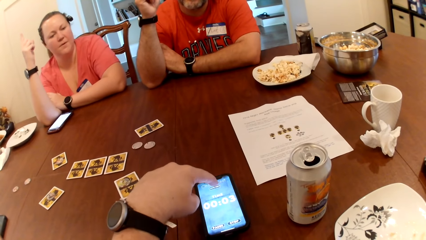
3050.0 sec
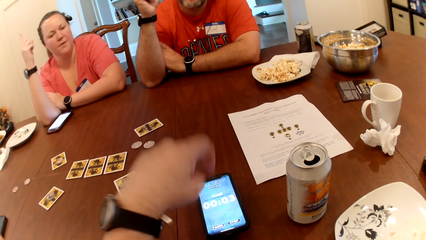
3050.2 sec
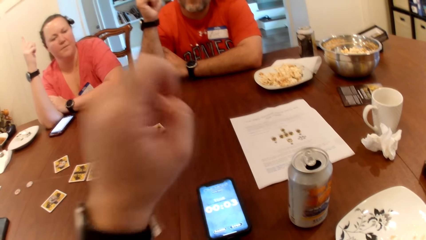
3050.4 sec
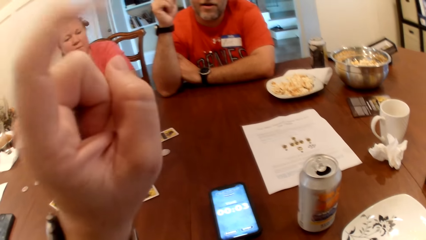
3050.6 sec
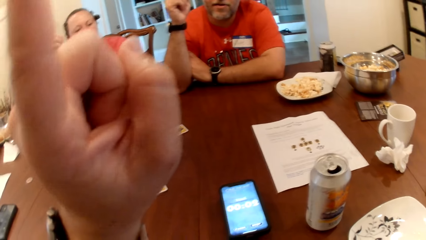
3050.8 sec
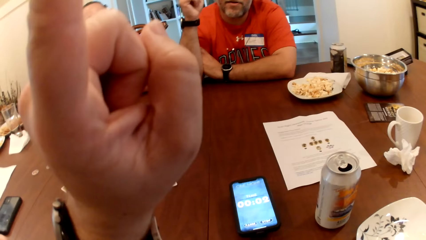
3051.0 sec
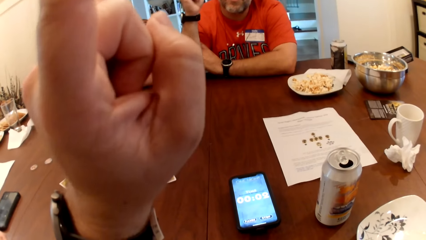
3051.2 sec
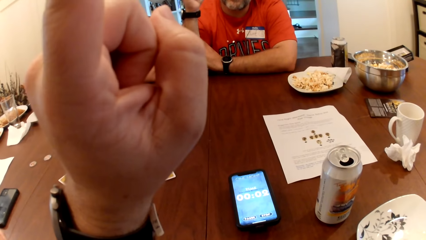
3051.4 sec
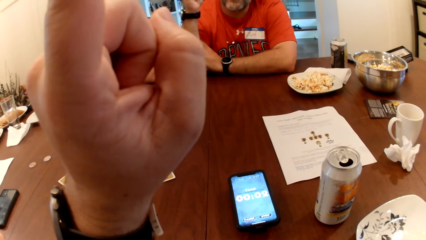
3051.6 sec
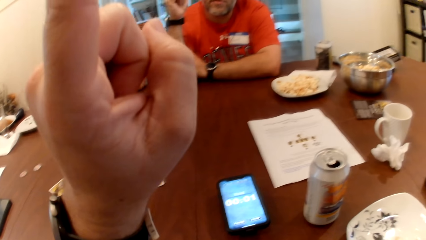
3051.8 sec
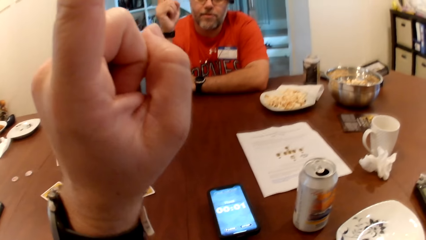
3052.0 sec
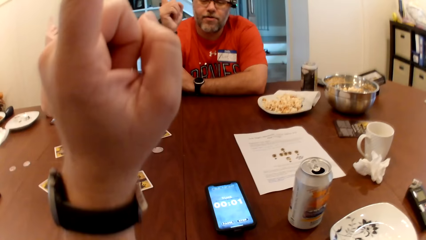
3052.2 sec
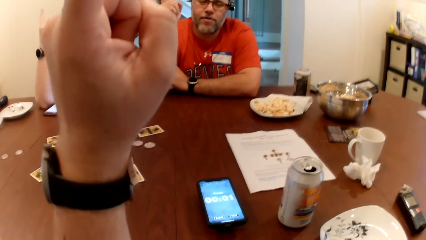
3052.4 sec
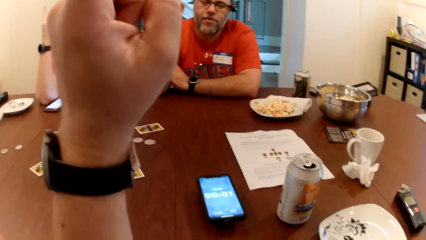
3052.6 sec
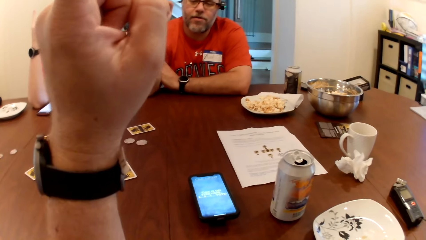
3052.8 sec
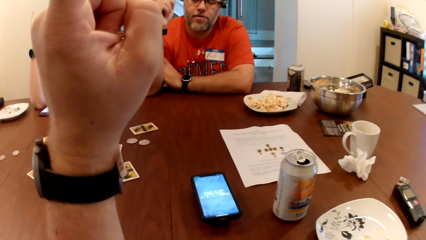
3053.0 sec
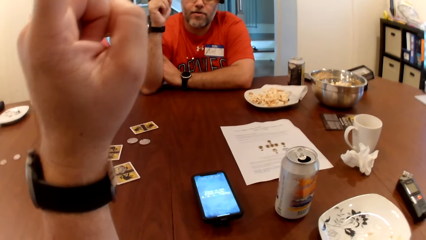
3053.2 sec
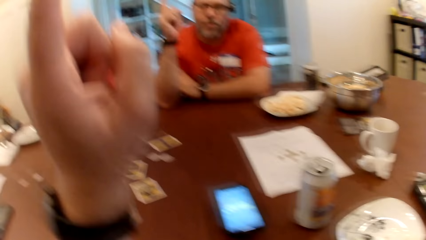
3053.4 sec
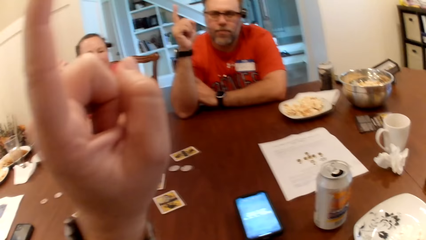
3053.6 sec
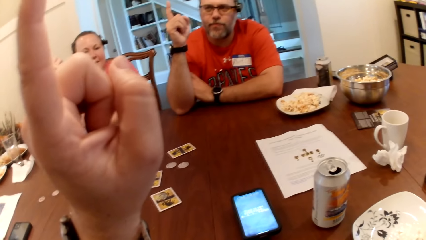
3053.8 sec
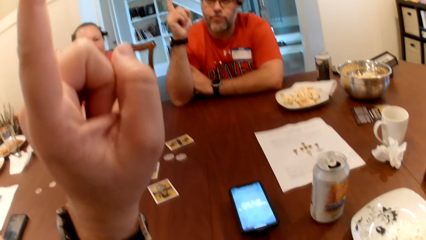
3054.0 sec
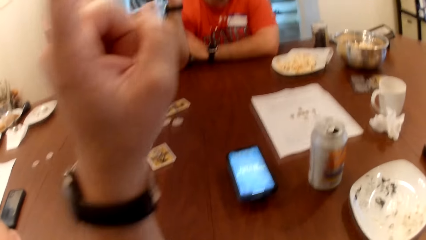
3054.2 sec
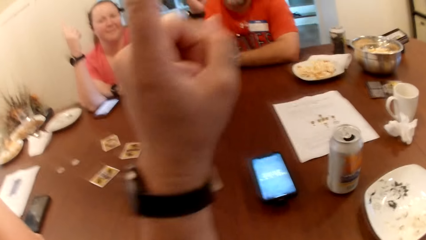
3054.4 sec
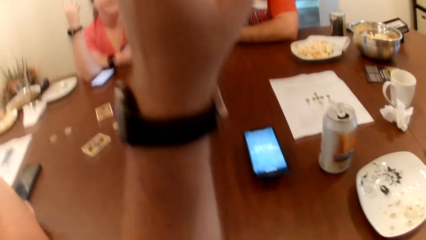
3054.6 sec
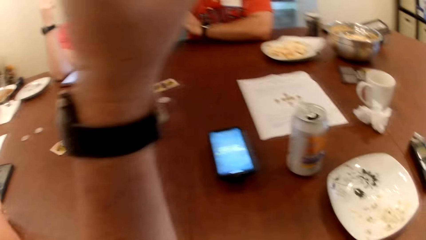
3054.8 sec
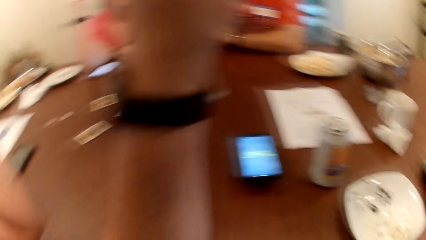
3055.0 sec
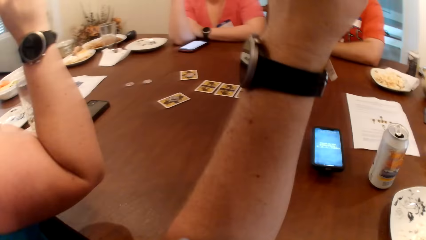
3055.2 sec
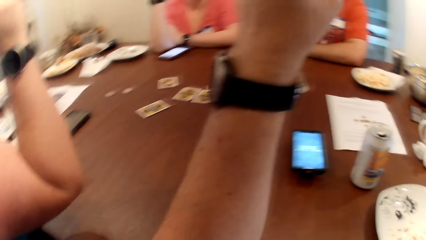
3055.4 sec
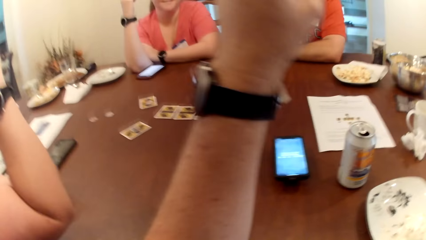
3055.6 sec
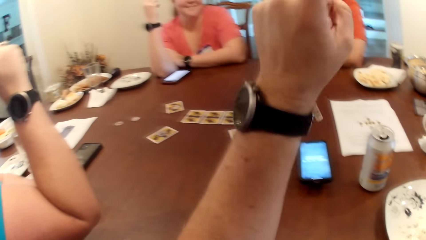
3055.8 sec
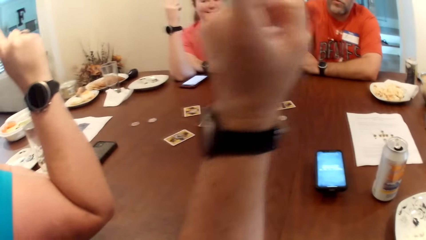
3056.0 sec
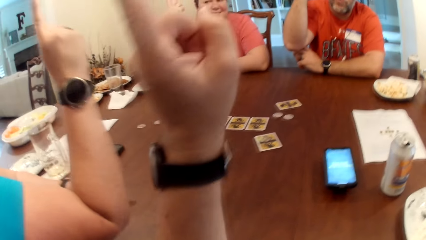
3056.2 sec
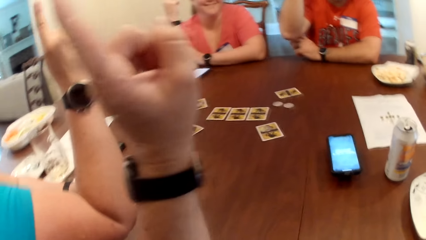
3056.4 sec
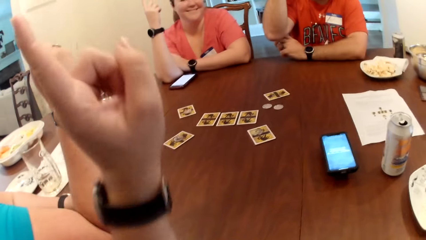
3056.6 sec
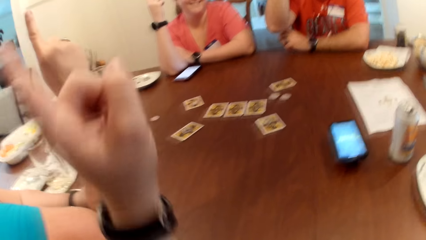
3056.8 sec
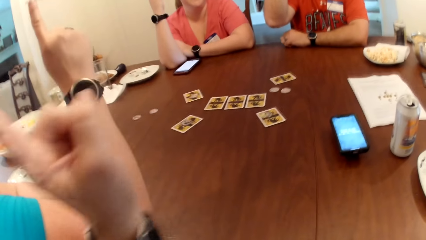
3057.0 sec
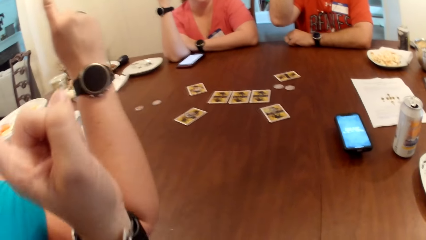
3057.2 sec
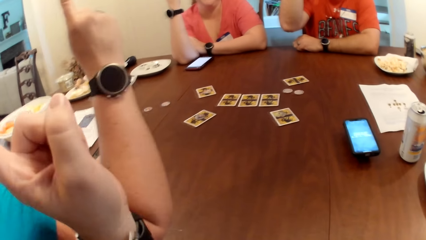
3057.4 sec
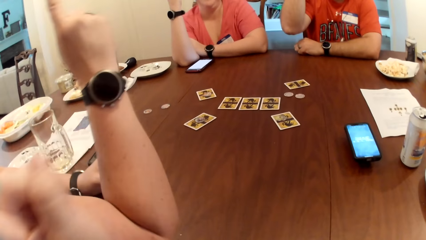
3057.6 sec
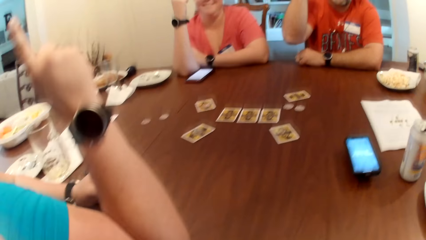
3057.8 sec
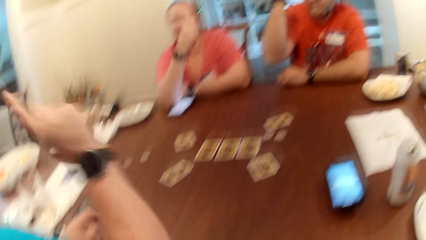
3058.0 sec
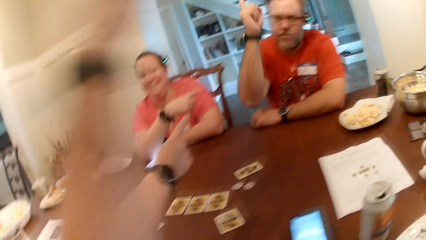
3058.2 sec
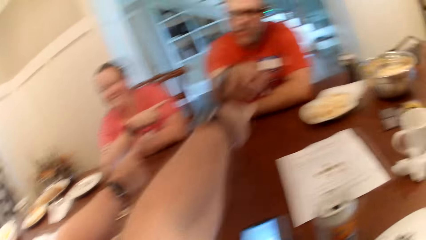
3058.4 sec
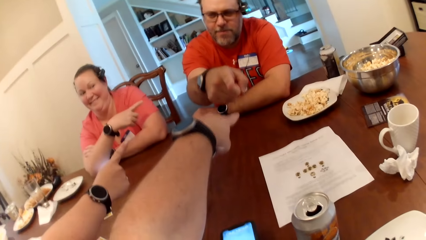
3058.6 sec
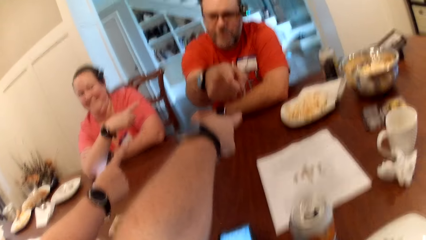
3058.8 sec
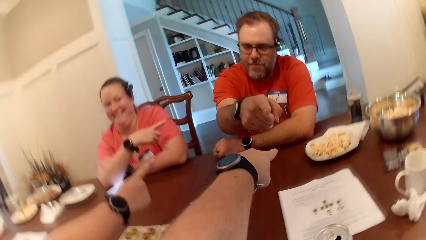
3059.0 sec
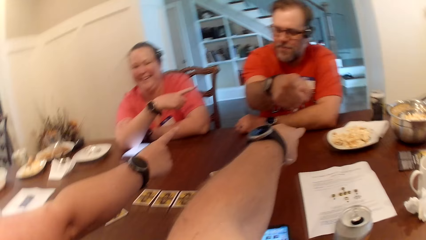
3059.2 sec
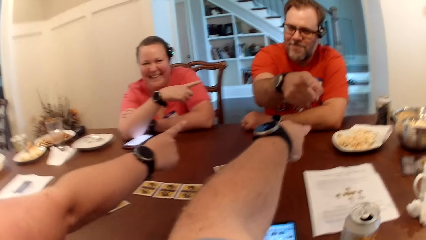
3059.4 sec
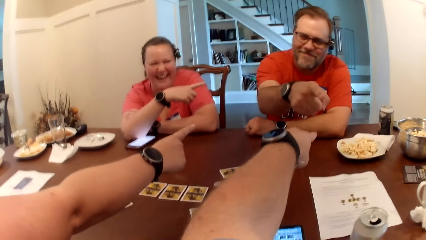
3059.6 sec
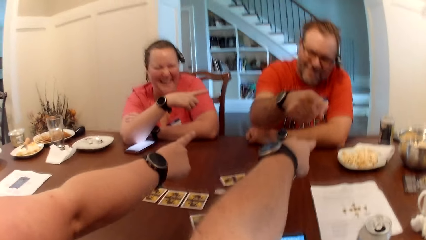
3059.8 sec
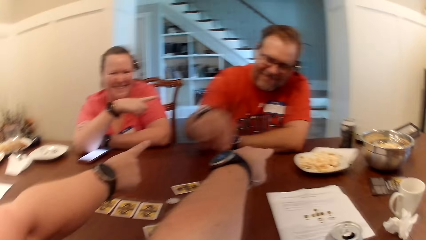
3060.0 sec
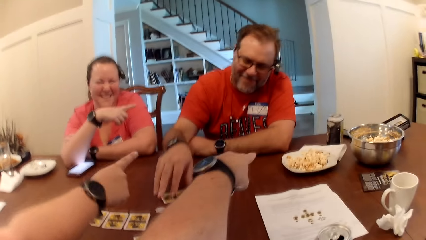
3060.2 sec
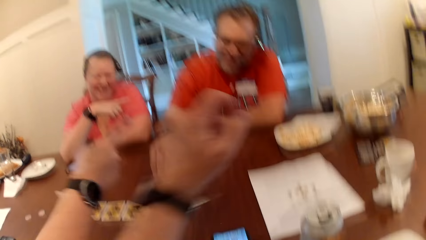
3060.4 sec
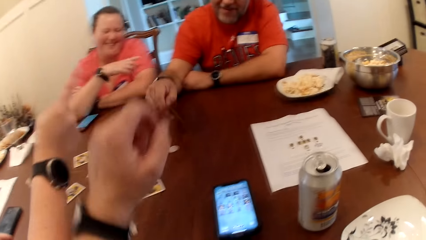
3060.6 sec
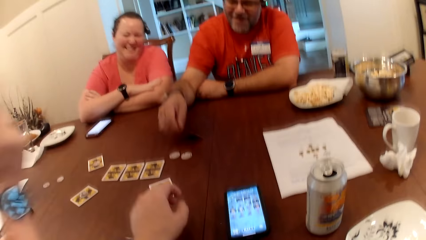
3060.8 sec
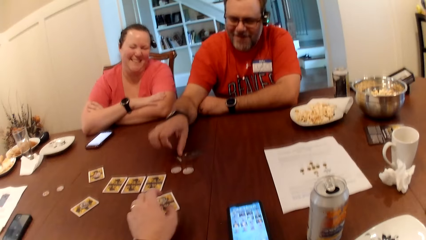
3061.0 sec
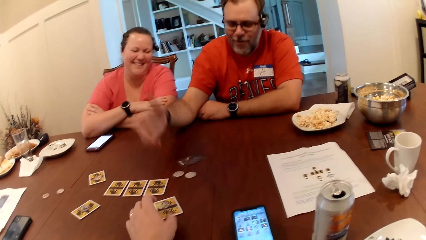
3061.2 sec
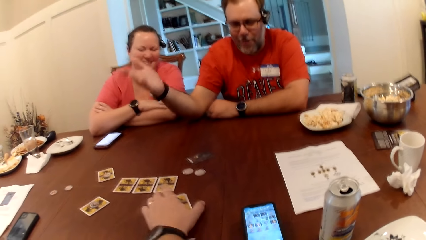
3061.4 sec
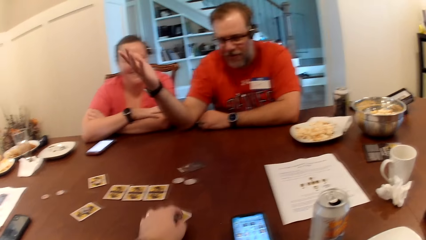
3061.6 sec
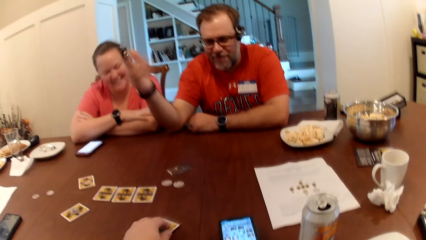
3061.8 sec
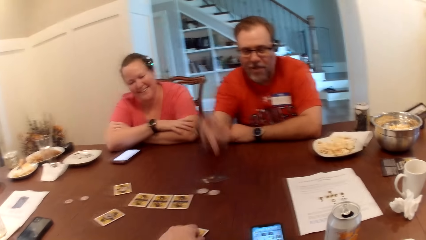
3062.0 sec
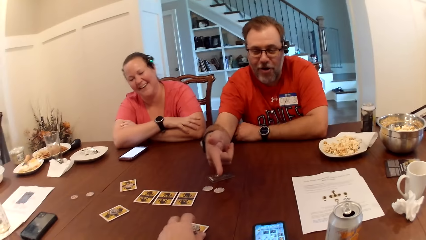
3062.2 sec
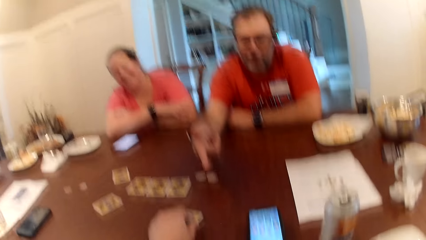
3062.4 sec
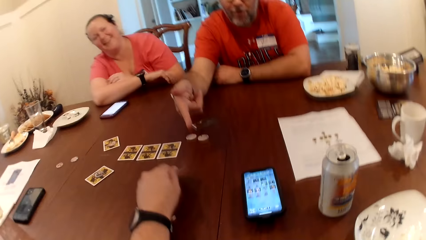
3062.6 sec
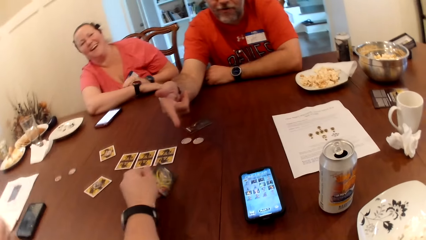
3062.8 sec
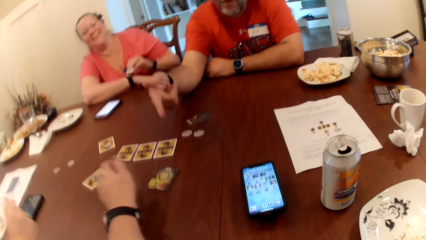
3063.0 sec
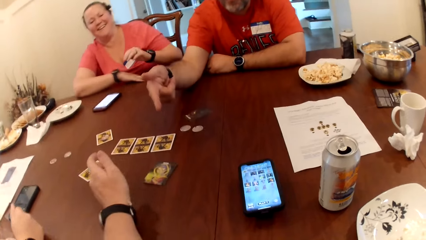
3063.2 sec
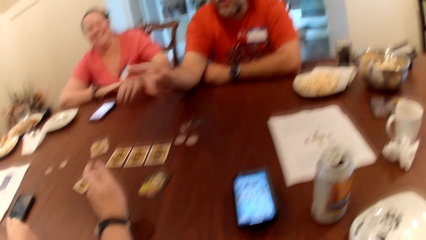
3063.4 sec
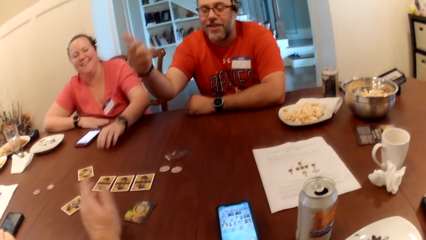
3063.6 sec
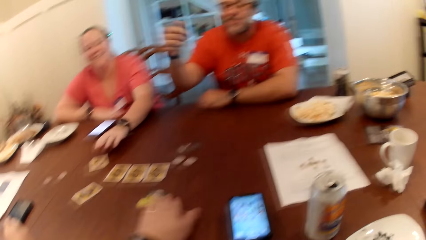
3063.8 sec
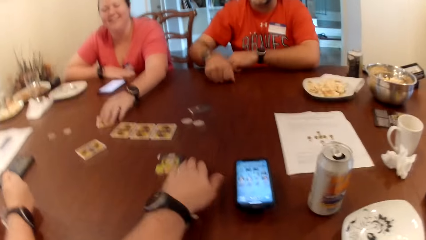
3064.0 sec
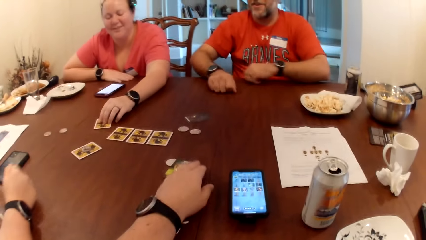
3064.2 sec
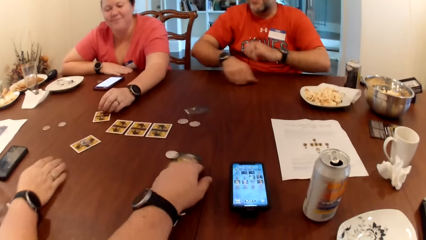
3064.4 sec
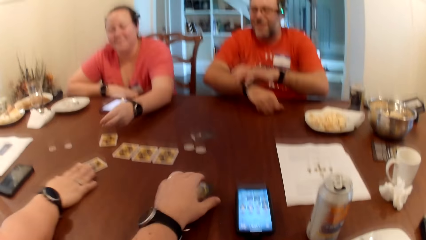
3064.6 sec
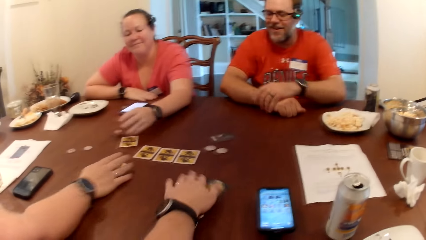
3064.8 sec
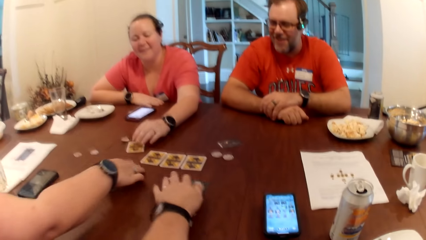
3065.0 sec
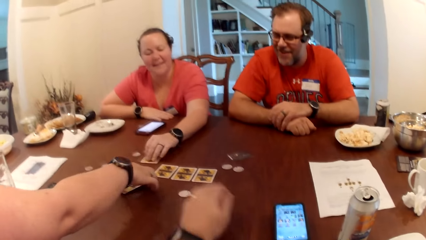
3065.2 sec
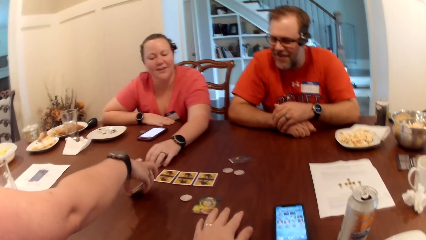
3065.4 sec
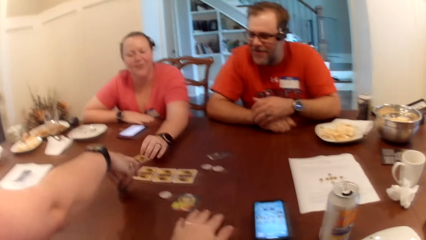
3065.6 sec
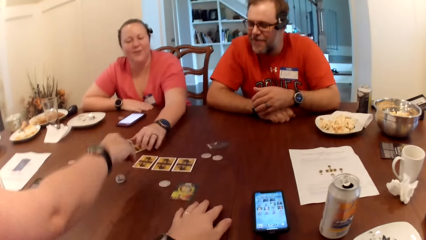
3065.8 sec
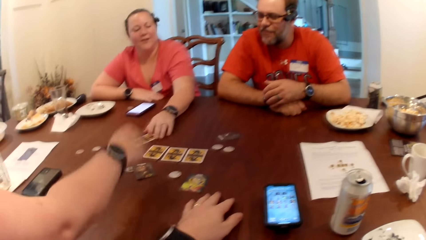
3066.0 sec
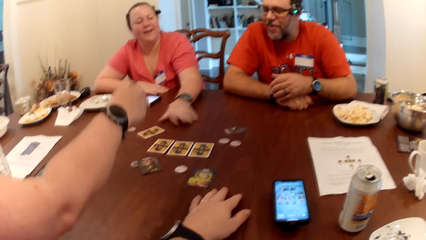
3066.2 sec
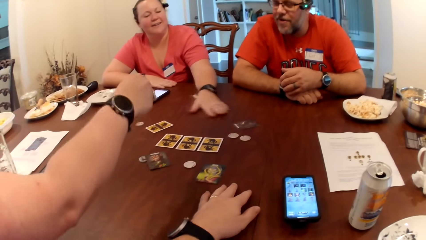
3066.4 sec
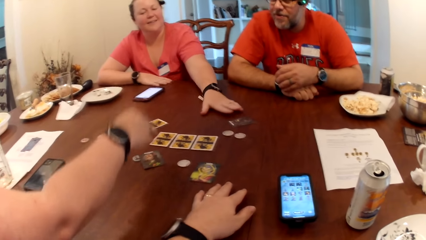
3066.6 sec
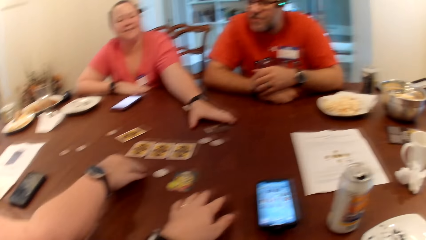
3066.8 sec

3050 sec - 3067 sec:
The camera wearer presses the phone with his left hand. He raises one of his left fingers. A woman points one of her right fingers at a man. Another woman points the finger at the man. The camera wearer points the finger at the man. The man points the finger at the camera wearer. Someone picks up a card. The man flips a card on the table with his right hand. Someone puts the card on the table. The camera wearer moves the card on the table. He flips the card on the table with his left hand. He moves the card on the table with his left hand. Someone touches the card. The other woman moves a token from the card to the table with her left hand. The camera wearer moves the token on the table with his left hand. The first woman flips the card on the table with her right hand.
